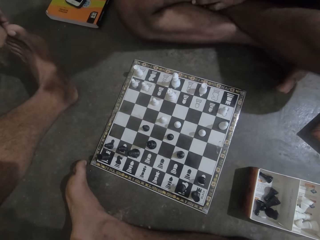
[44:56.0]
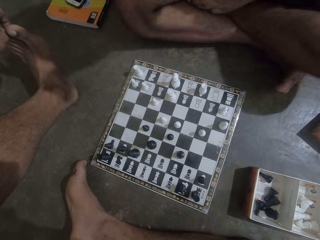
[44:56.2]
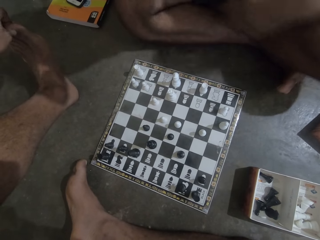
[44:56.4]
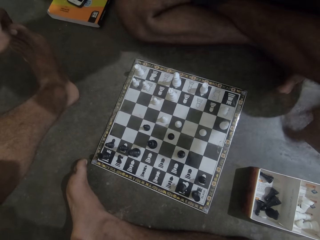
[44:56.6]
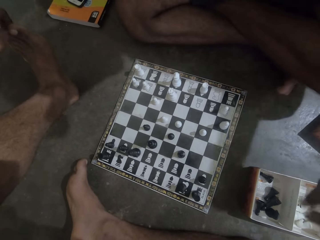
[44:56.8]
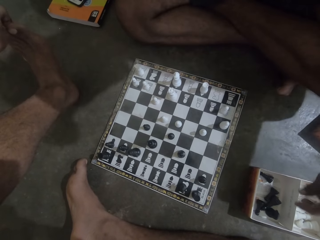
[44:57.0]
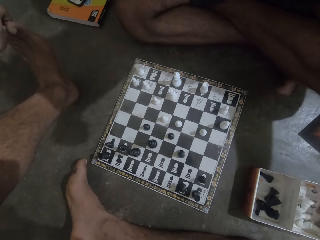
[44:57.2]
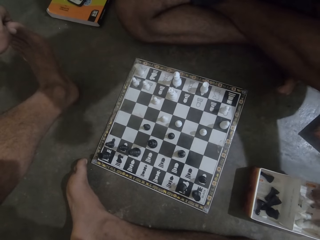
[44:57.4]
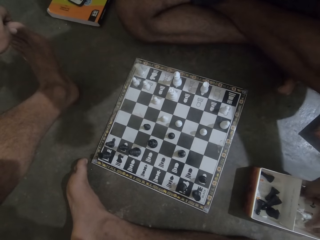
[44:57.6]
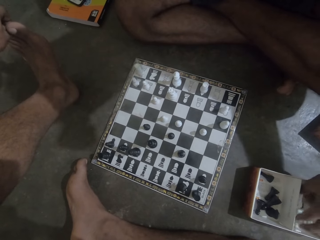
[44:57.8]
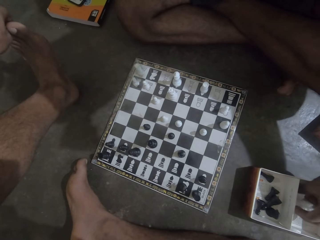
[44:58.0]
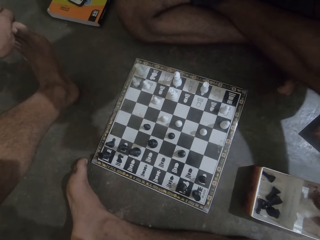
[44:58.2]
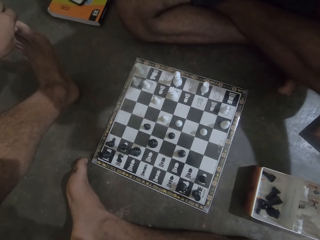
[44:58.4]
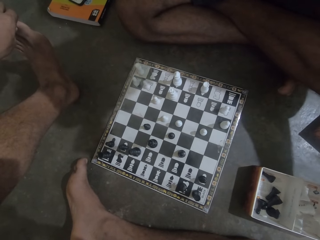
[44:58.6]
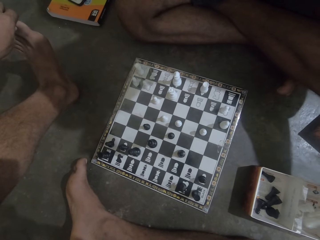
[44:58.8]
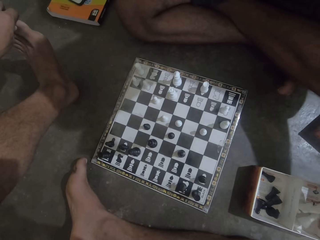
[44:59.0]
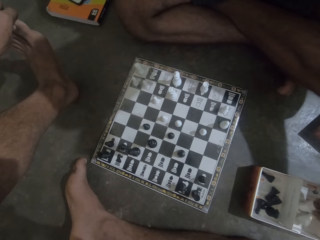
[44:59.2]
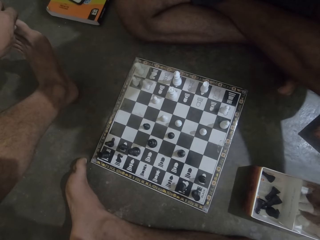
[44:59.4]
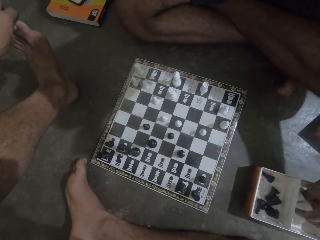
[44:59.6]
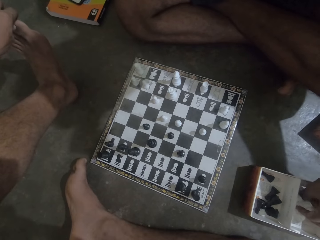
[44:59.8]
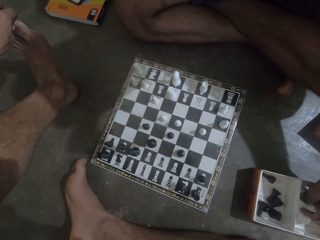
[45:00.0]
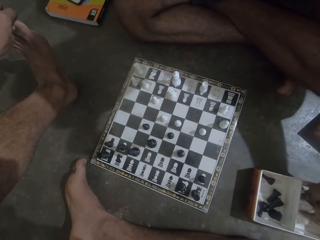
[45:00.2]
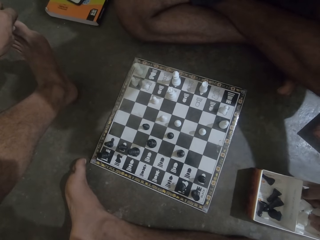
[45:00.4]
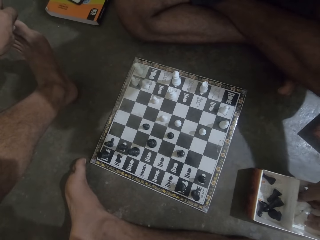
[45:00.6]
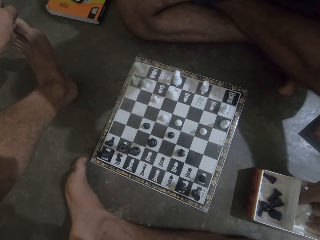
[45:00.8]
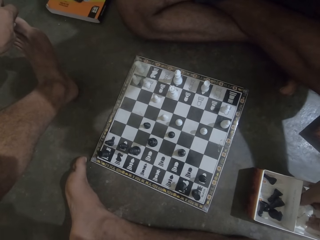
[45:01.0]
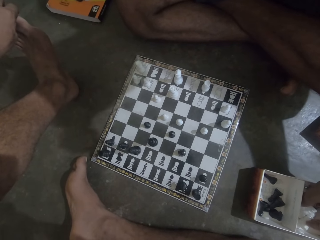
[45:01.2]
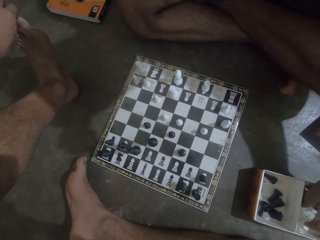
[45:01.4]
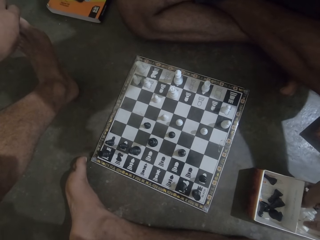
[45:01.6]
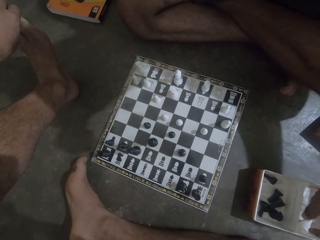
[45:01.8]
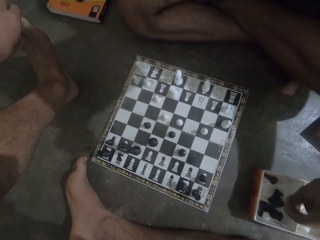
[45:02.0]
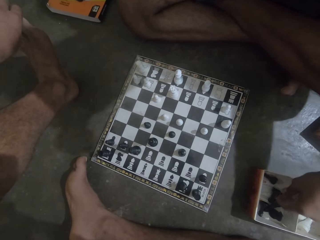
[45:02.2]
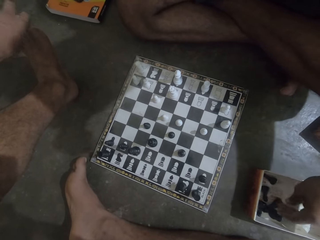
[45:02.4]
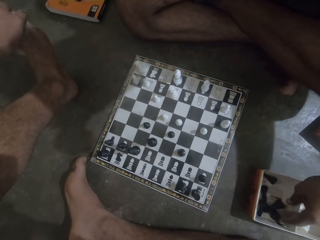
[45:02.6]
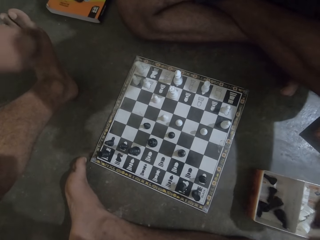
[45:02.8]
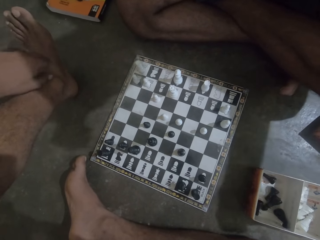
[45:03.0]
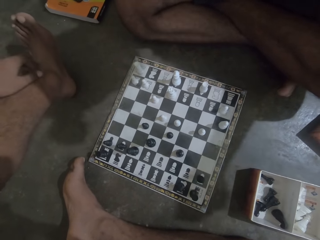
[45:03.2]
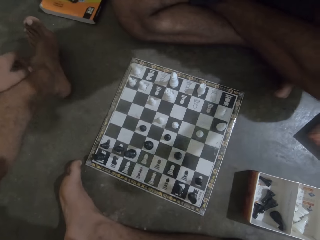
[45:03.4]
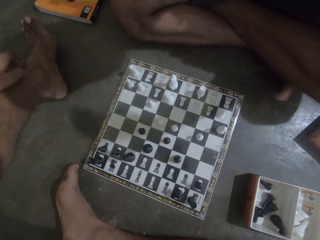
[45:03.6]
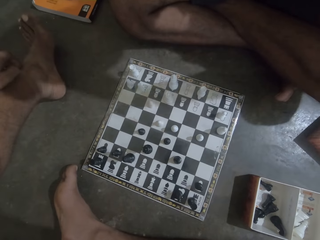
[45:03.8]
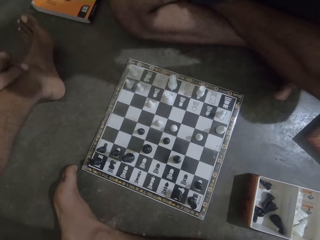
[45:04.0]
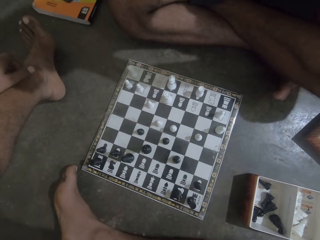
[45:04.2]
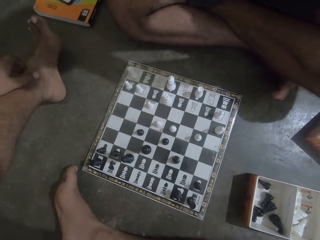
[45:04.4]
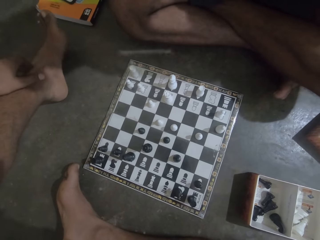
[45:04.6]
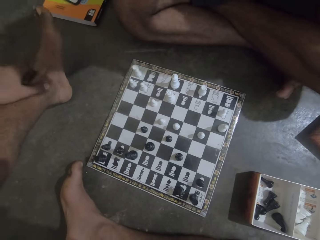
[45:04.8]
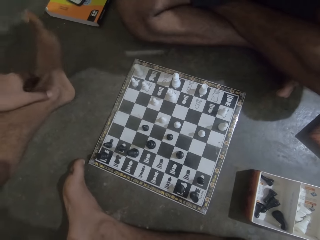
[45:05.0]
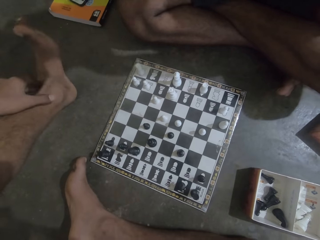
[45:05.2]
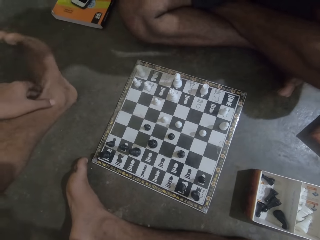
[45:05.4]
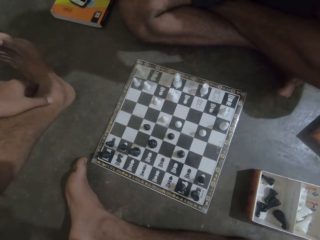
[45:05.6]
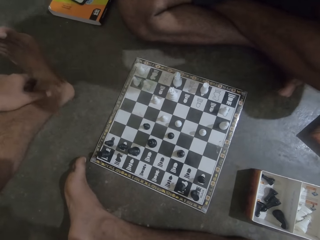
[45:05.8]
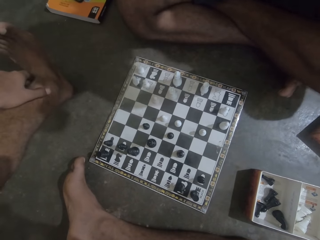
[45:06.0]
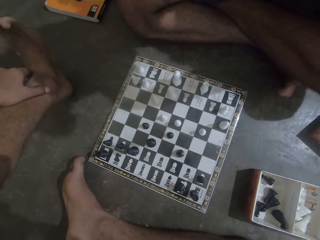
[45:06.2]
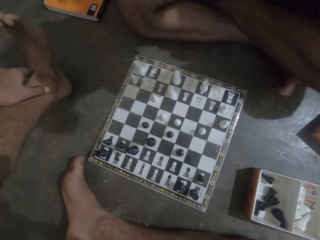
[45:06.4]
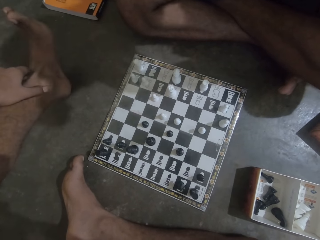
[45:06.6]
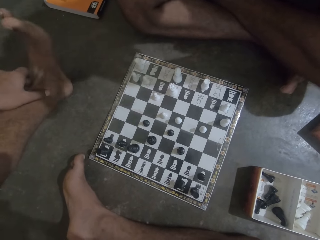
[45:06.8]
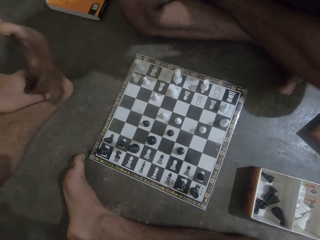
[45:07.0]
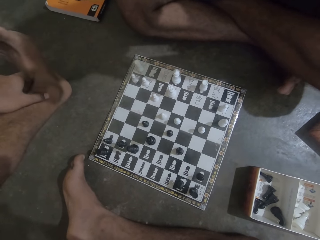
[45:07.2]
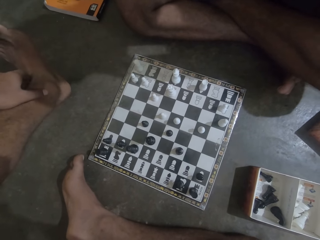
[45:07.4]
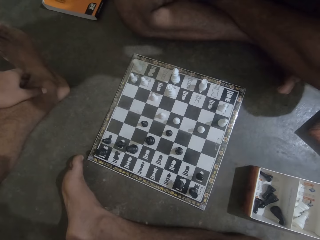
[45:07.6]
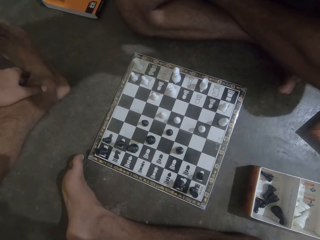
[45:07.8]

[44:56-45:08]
The camera wearer touches the box. A man unhands a chess piece.

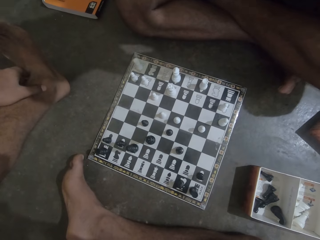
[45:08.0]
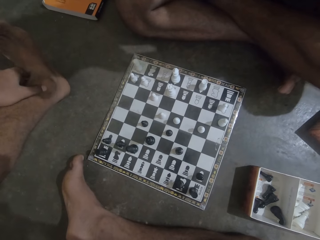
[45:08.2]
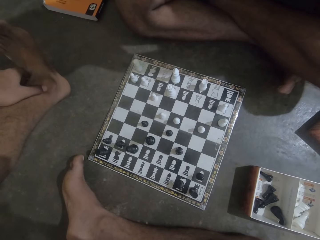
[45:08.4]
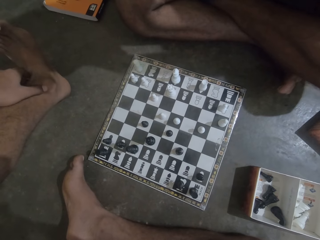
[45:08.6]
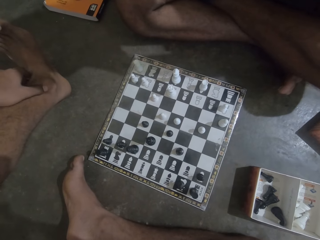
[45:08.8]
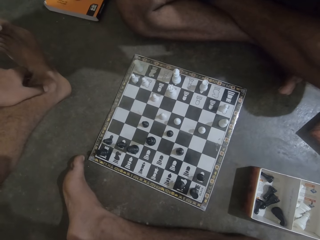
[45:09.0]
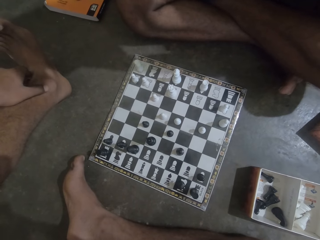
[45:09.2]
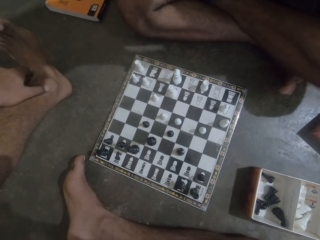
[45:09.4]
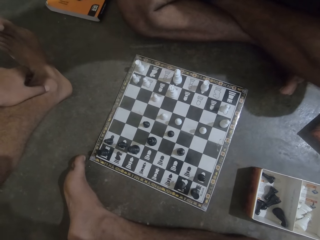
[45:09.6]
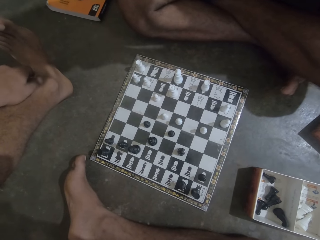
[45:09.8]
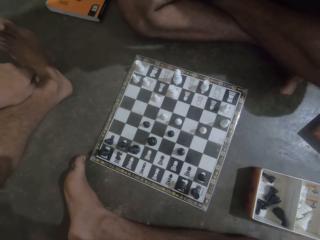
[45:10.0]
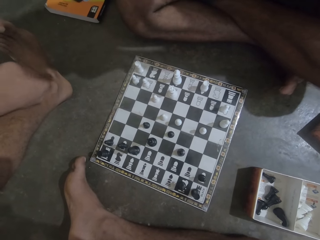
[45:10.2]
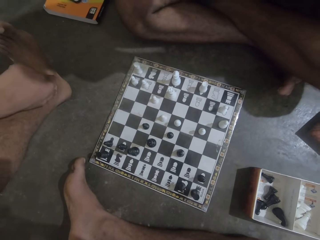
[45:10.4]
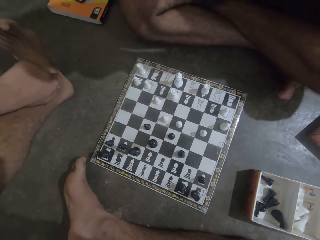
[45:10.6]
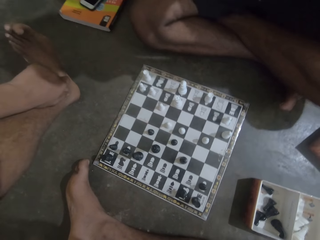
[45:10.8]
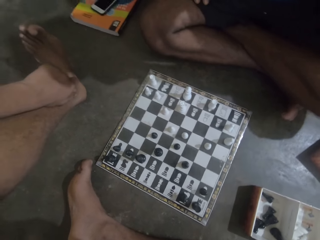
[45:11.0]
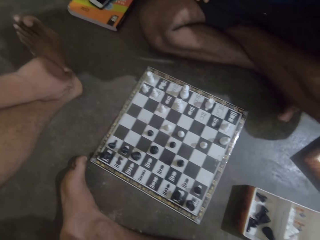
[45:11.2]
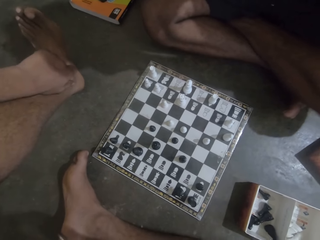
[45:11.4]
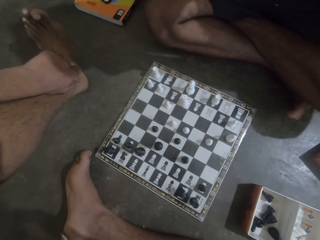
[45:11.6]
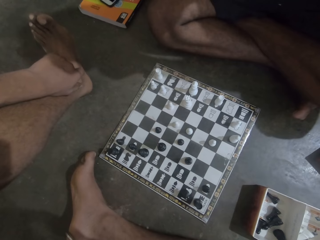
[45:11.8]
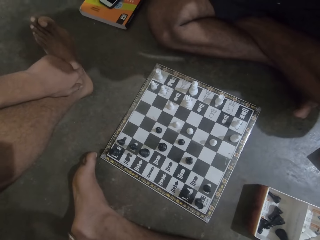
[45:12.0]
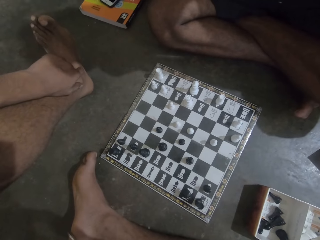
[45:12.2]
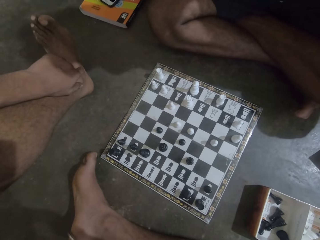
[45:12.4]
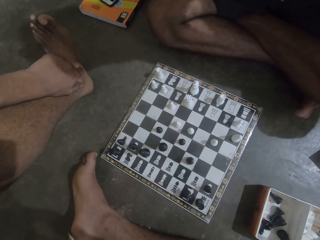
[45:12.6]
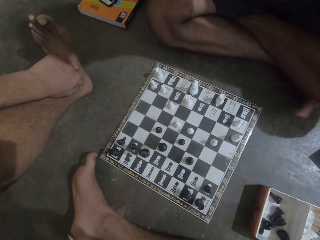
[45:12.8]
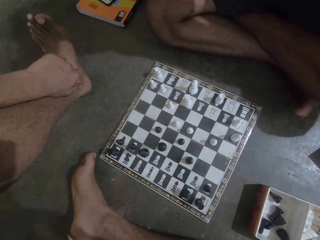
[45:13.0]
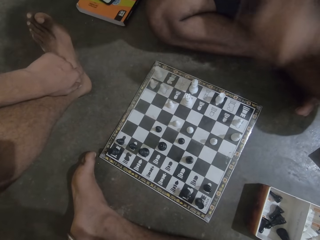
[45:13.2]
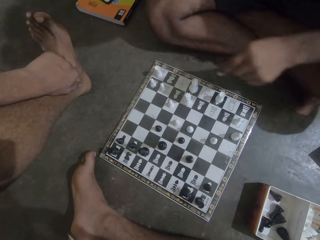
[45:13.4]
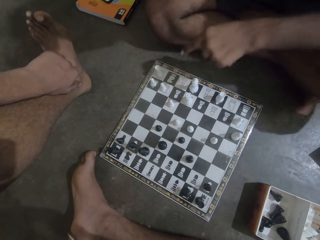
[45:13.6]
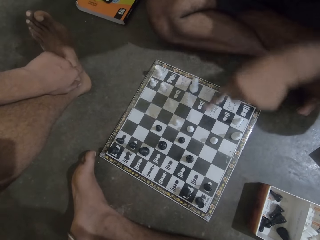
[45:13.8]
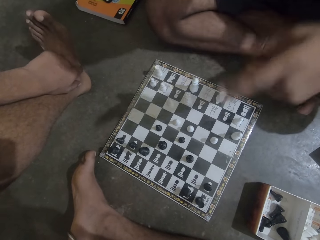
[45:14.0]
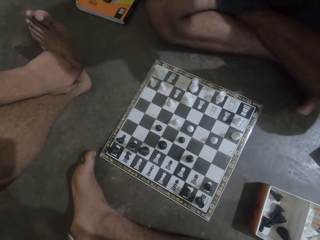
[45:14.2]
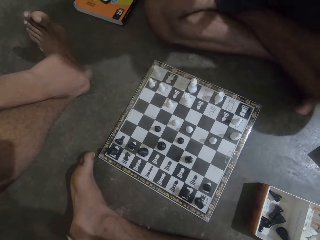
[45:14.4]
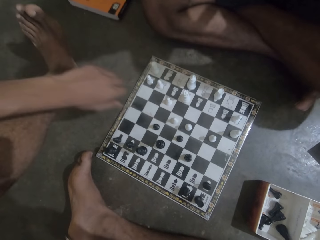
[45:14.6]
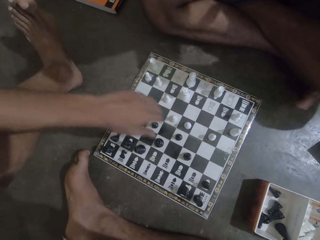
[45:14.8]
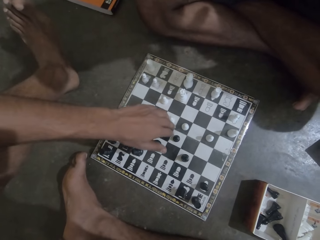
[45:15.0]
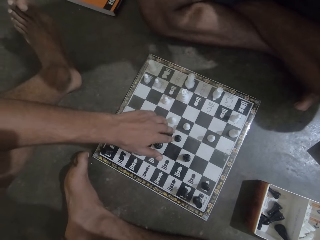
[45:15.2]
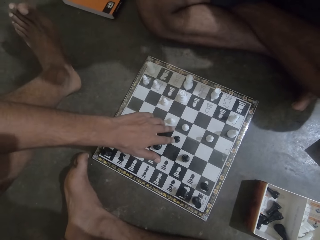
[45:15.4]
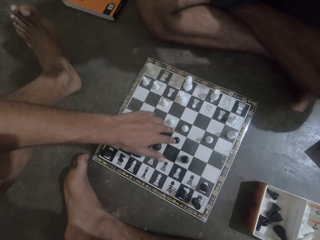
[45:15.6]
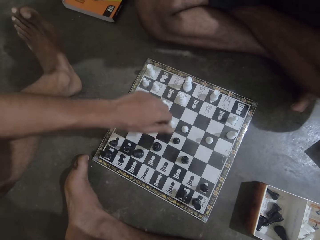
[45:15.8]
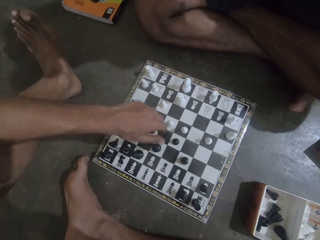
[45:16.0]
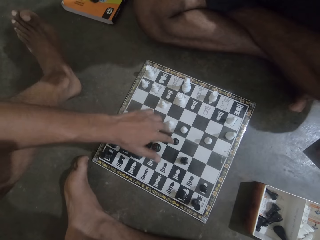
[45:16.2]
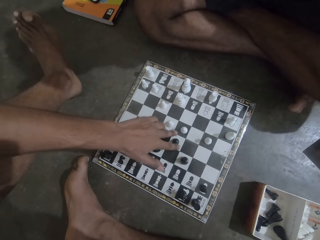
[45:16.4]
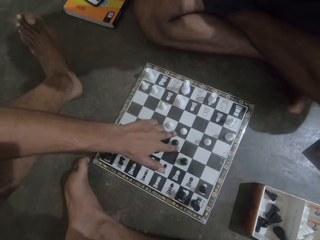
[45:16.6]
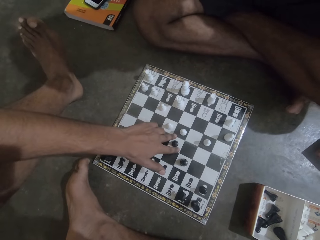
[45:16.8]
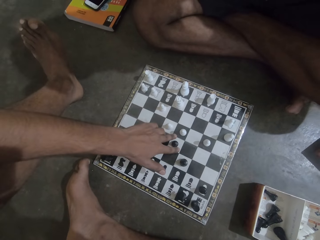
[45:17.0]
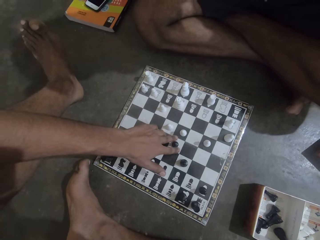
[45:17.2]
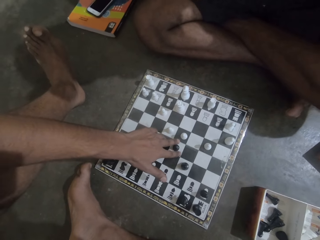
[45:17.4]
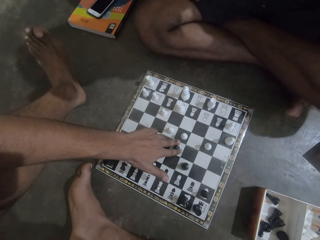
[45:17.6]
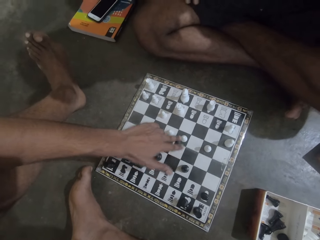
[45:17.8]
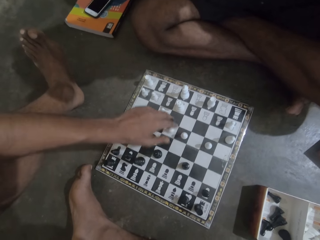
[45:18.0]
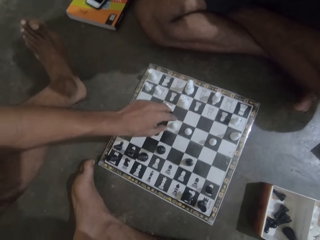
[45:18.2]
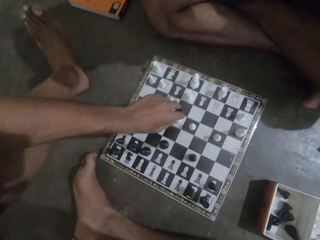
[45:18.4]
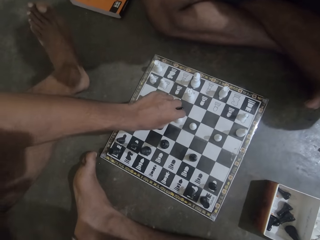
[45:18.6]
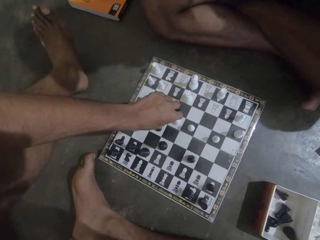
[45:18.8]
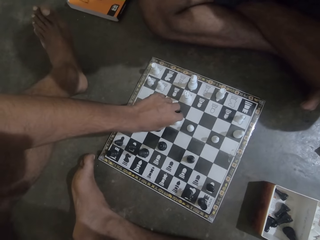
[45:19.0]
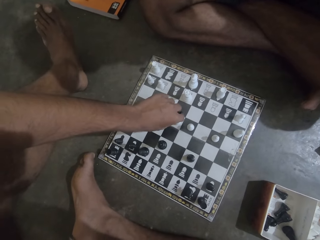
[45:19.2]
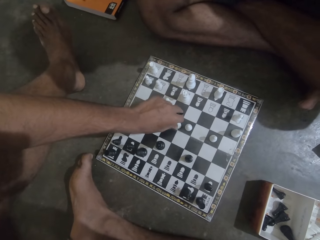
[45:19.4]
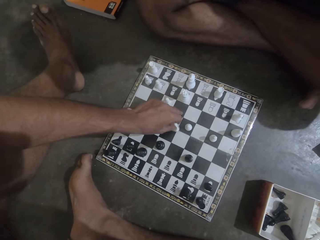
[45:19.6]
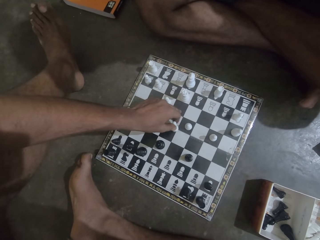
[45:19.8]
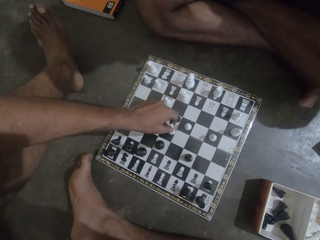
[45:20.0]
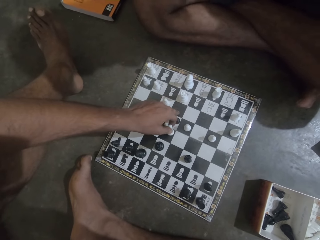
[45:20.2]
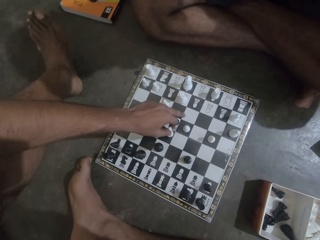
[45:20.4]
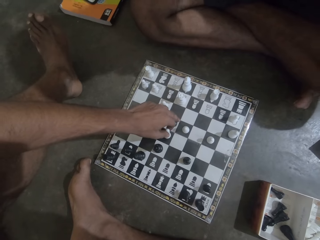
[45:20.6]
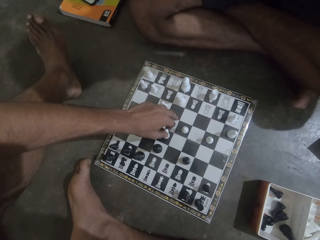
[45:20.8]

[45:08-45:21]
A man moves his hand over the chess piece. The man points towards the chess board. The camera wearer holds a chess piece. He picks up the chess piece on the board with his left hand.
